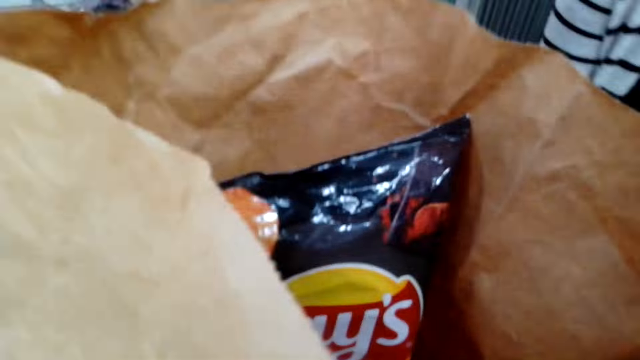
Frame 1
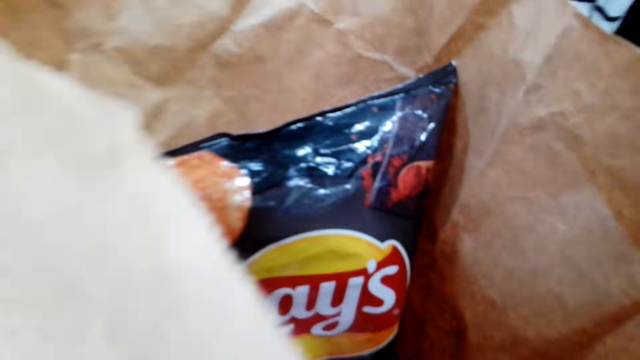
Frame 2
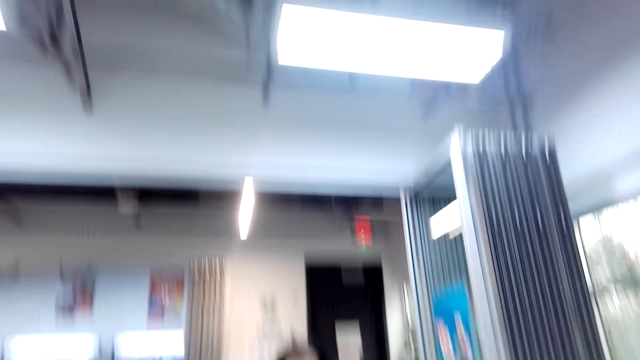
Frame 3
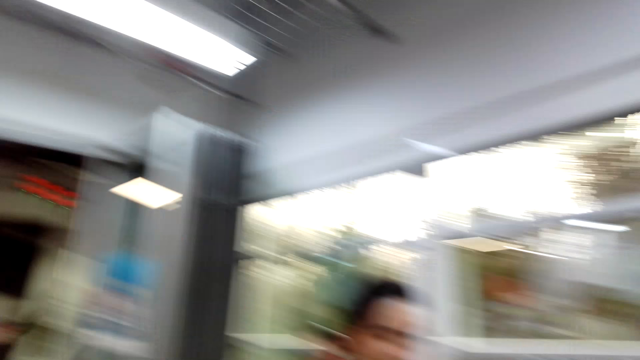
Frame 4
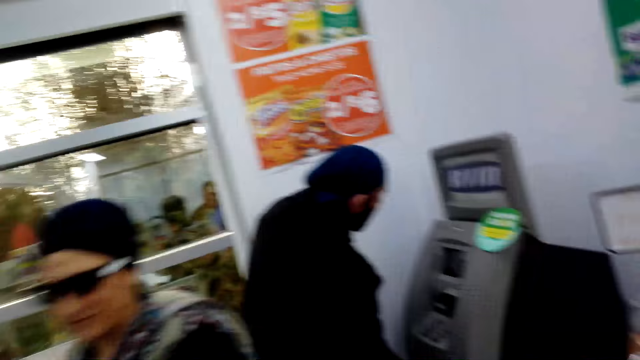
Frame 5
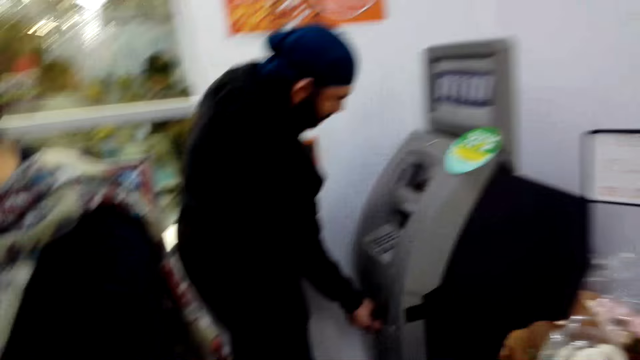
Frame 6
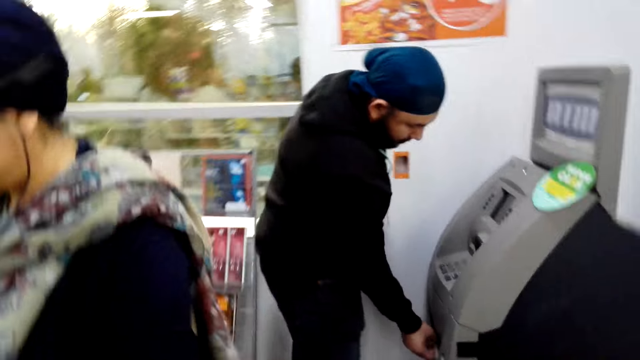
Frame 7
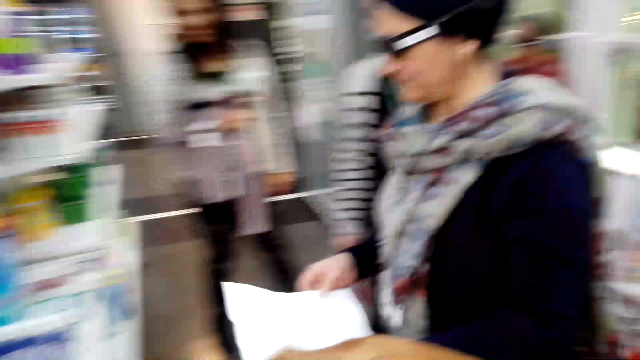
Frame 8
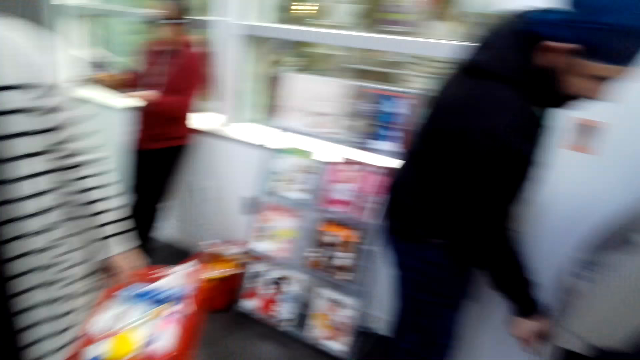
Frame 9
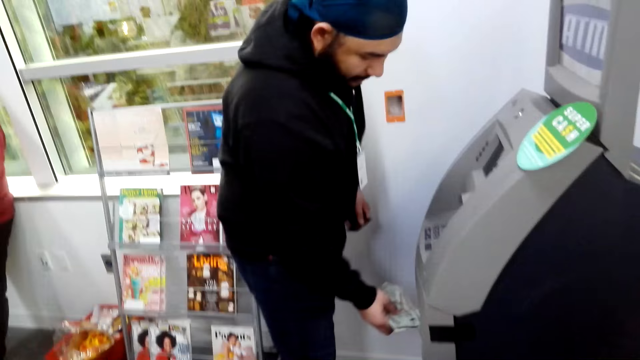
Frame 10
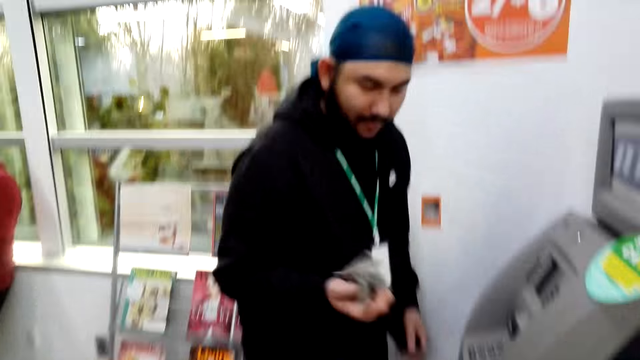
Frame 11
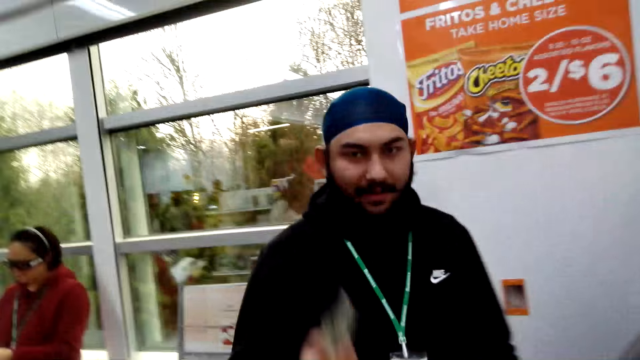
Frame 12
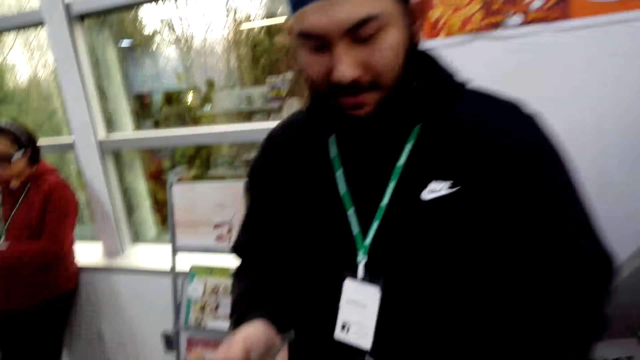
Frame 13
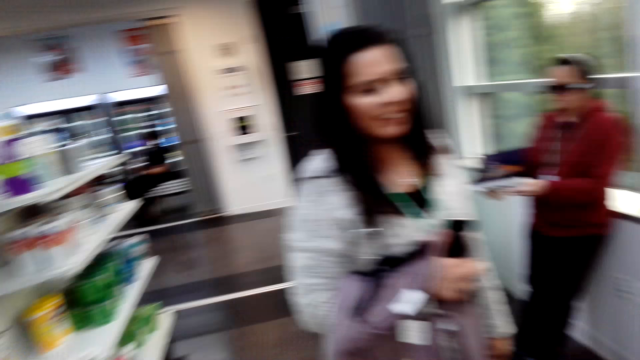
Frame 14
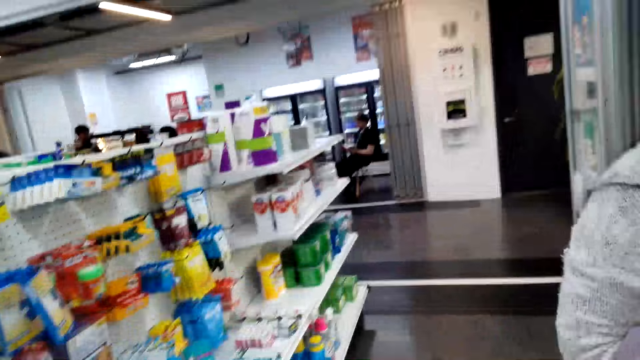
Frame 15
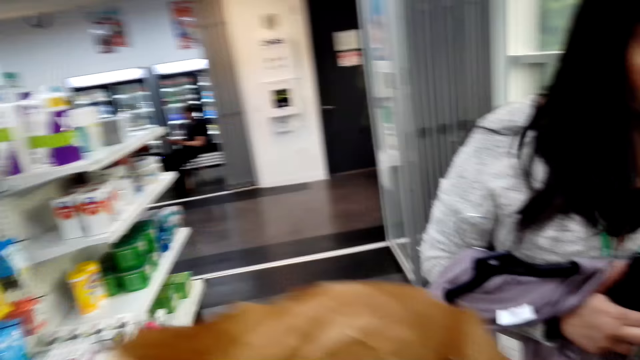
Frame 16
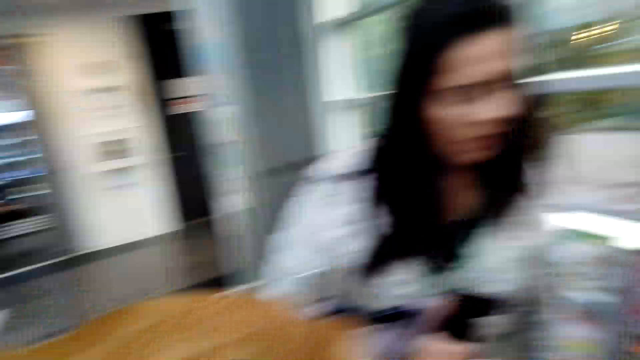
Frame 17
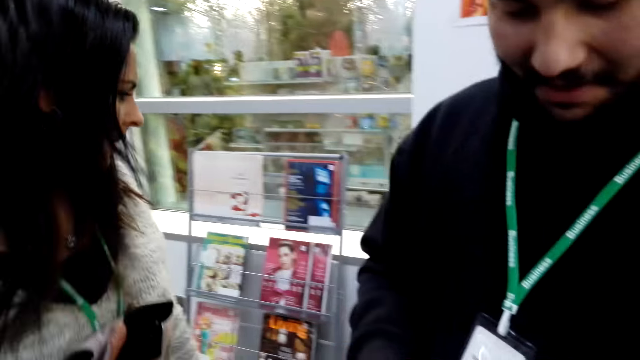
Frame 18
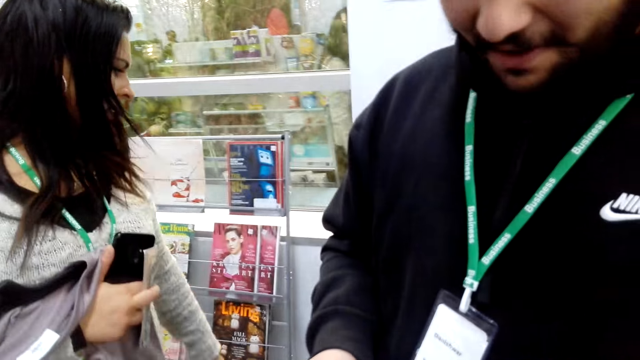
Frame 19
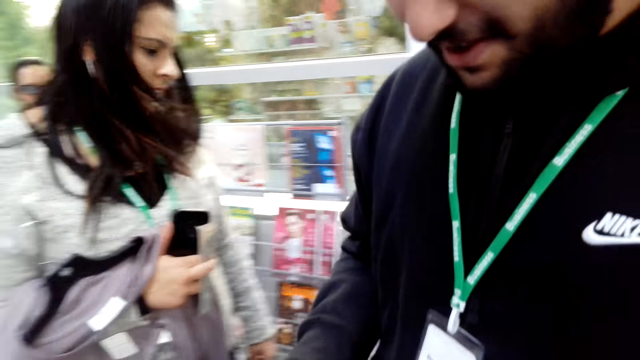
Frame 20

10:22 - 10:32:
The camera wearer stares at the bag. They look around and walk around the supermarket. A man picks cash from the ATM. The camera wearer looks around. The man converses with the camera wearer.

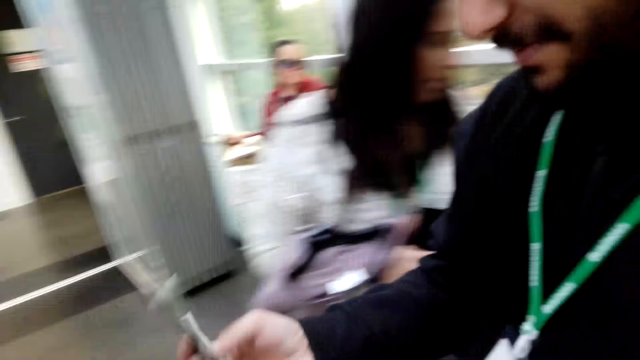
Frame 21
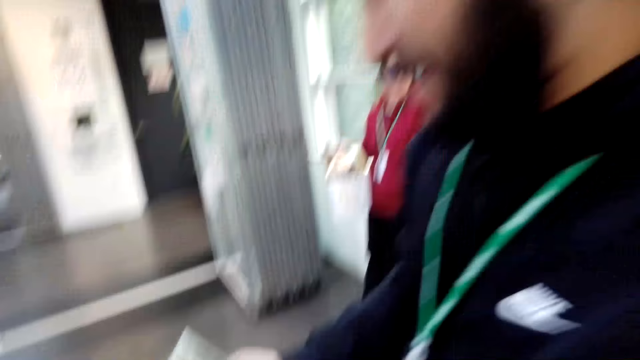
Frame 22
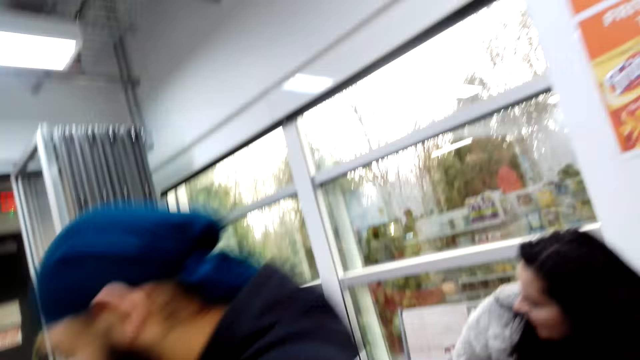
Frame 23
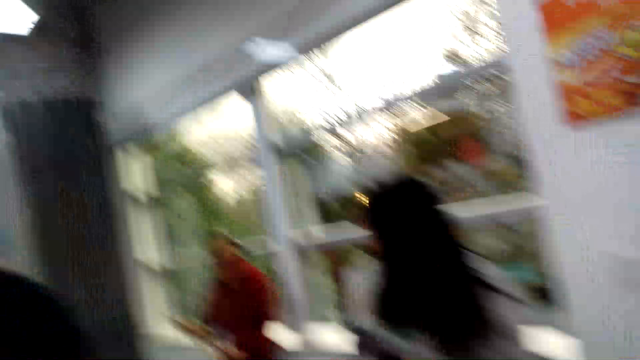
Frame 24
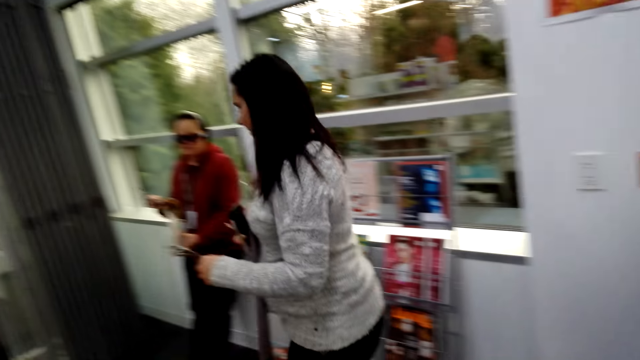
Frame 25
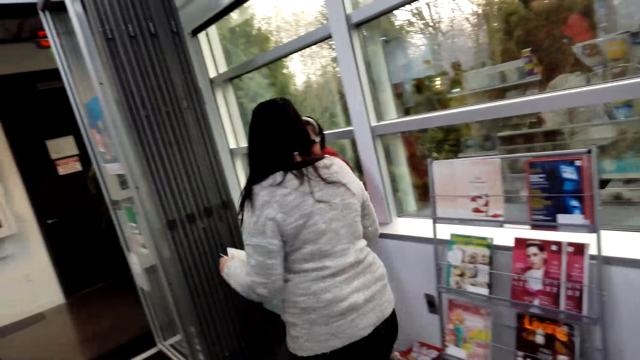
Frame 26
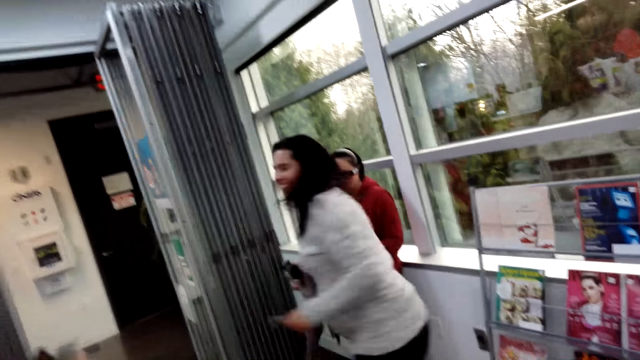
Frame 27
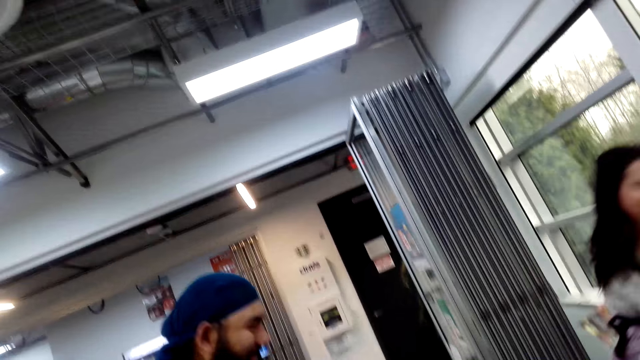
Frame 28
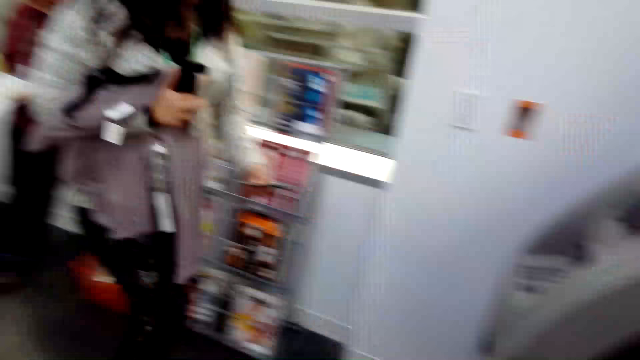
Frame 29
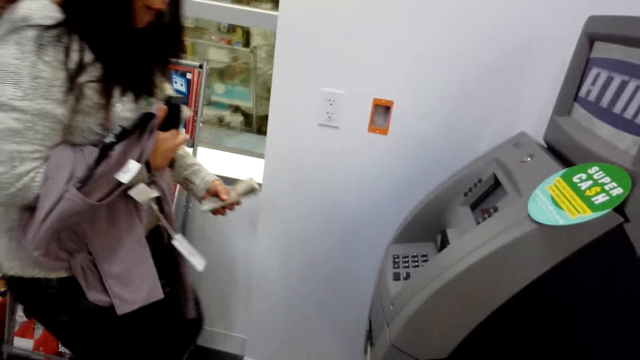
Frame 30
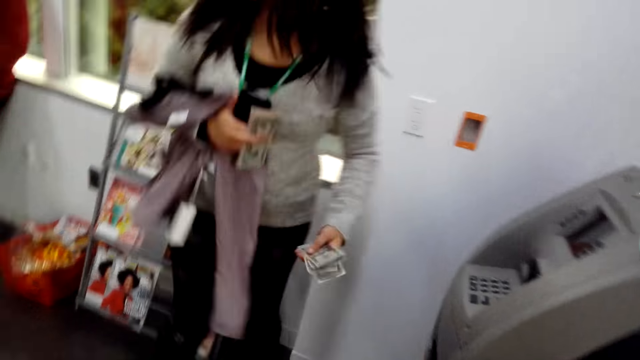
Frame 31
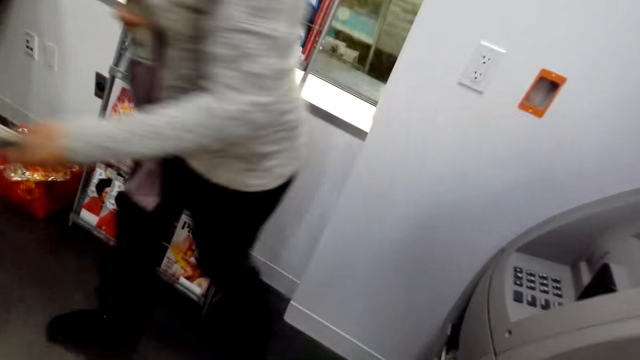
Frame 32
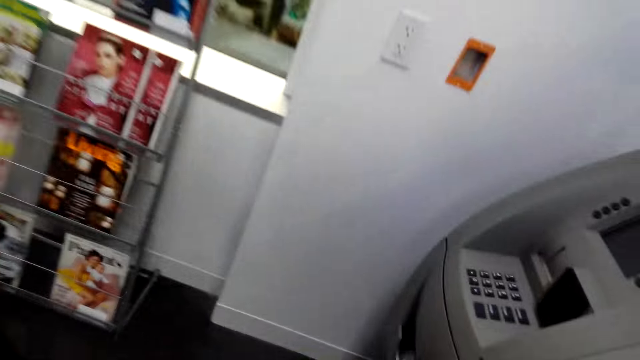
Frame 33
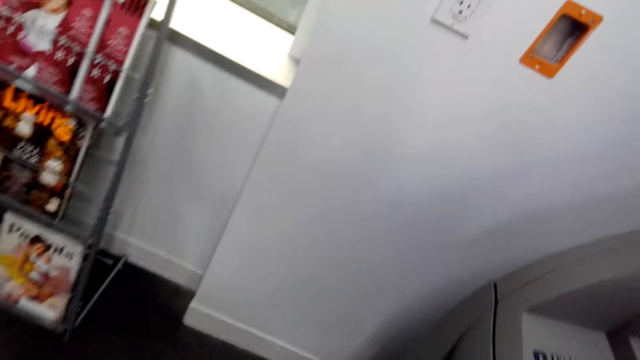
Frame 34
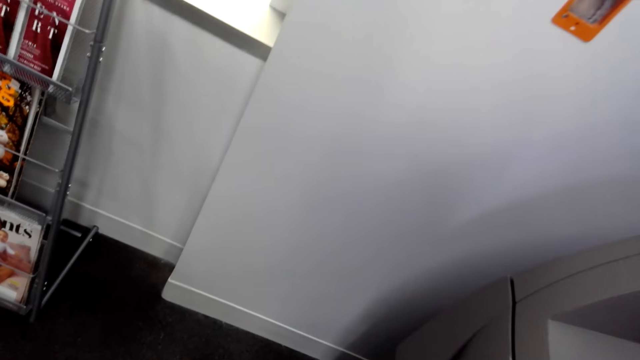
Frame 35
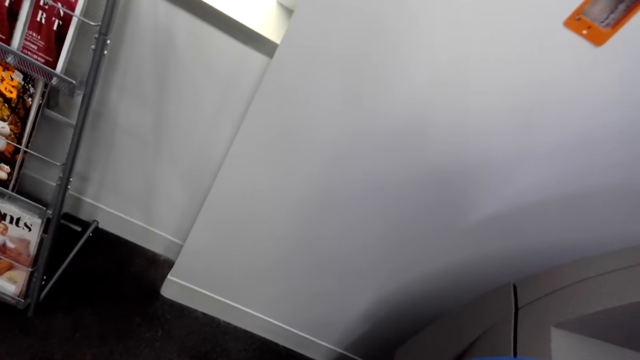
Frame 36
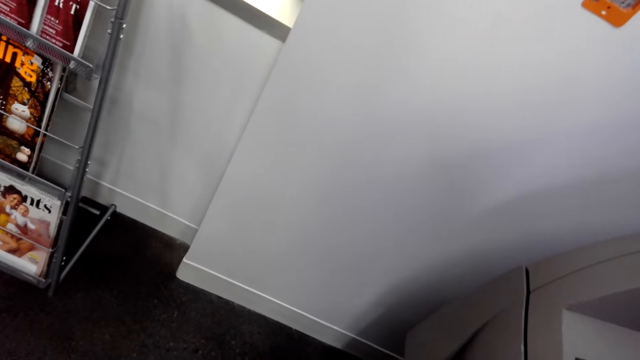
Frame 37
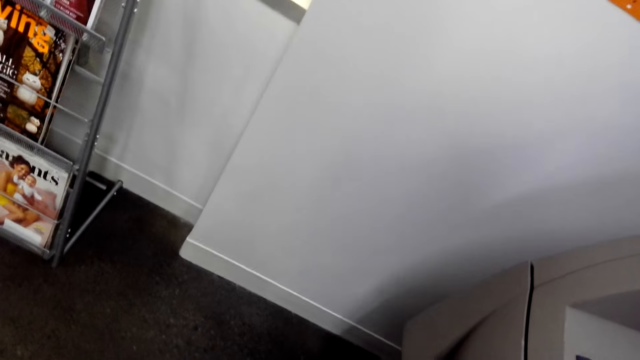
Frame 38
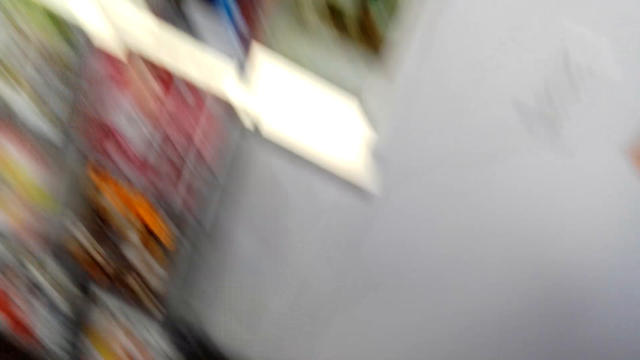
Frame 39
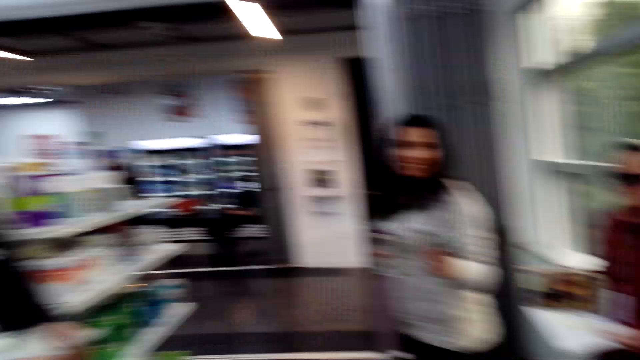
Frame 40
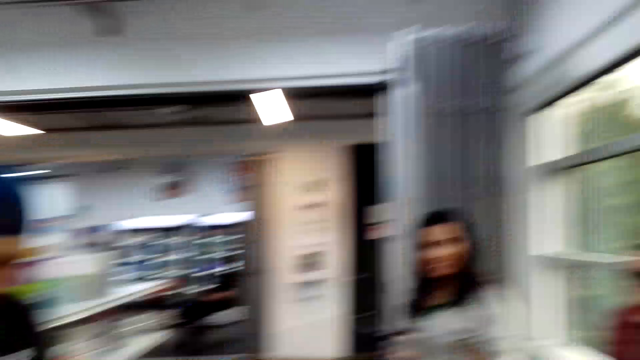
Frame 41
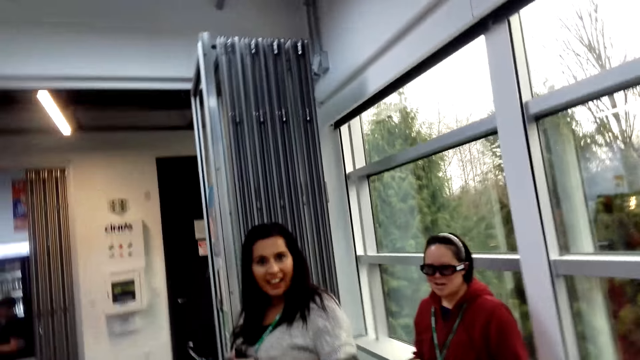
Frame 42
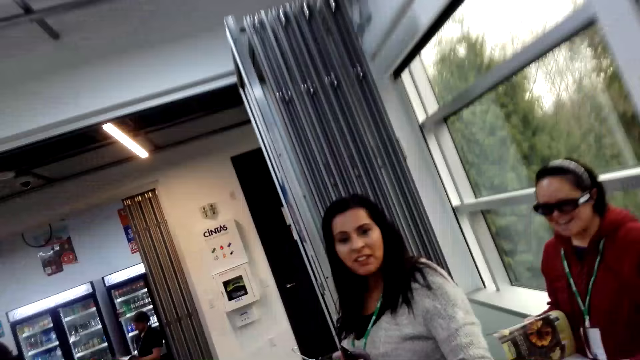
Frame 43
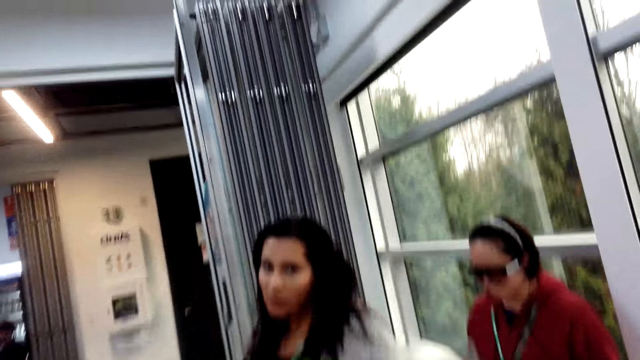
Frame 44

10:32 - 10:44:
A lady walks around. The camera wearer looks around. They walk towards the ATM machine. They press the ATM machine. They walk towards the lady.
